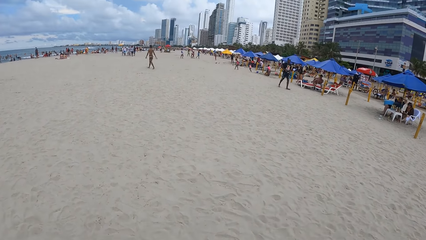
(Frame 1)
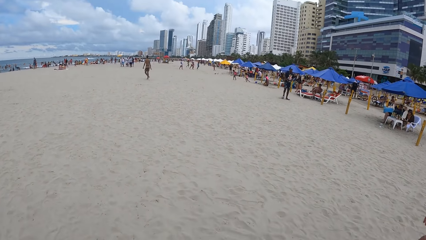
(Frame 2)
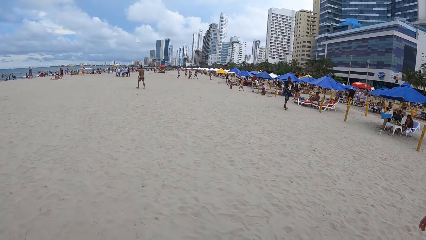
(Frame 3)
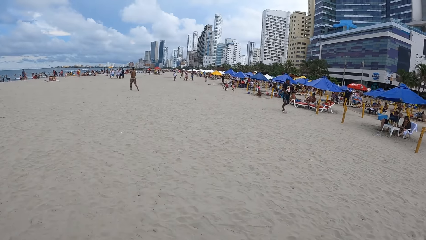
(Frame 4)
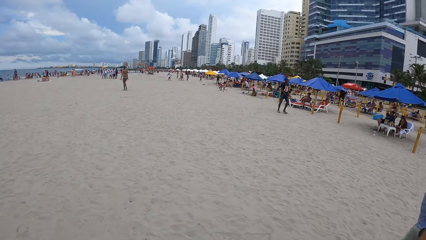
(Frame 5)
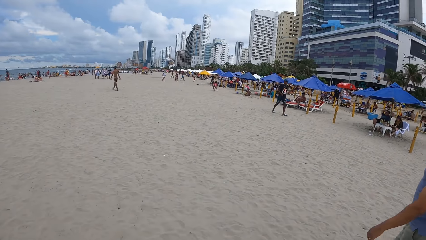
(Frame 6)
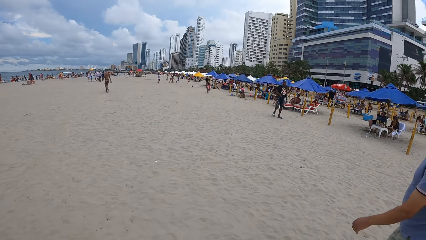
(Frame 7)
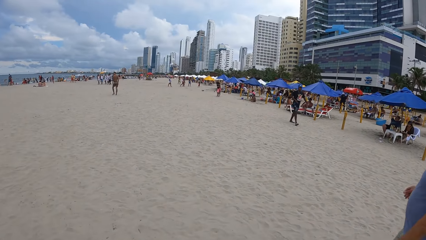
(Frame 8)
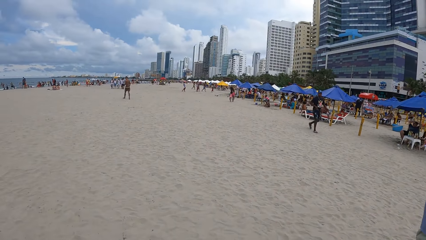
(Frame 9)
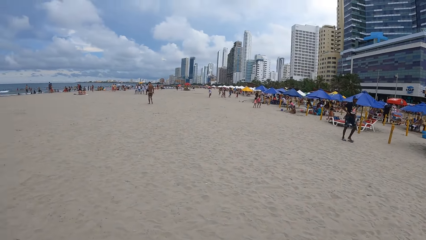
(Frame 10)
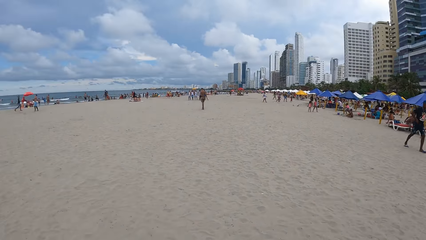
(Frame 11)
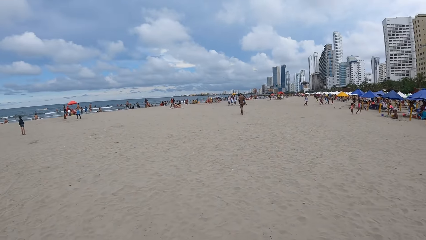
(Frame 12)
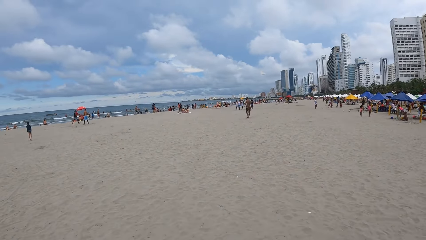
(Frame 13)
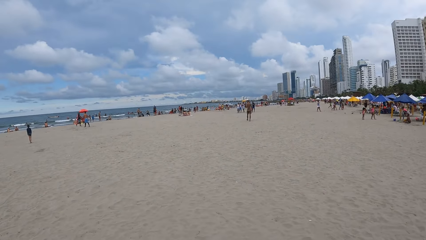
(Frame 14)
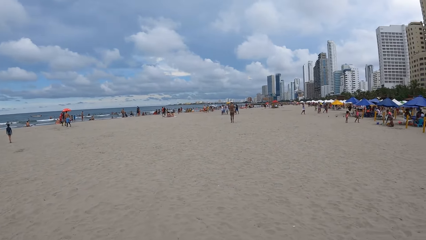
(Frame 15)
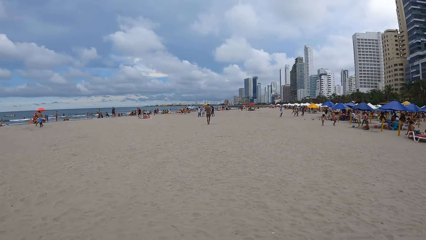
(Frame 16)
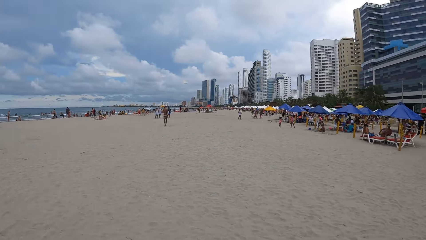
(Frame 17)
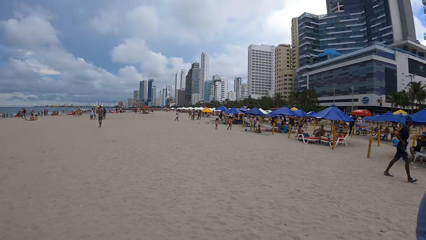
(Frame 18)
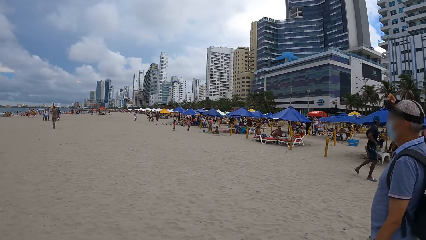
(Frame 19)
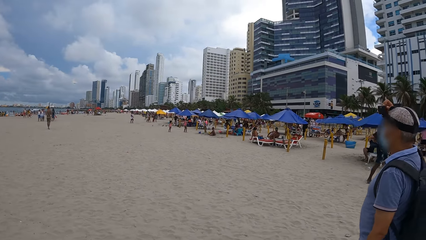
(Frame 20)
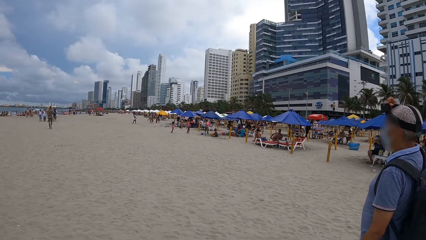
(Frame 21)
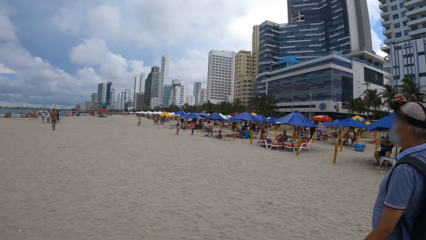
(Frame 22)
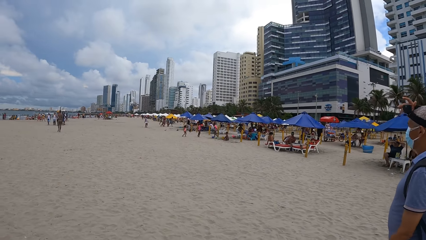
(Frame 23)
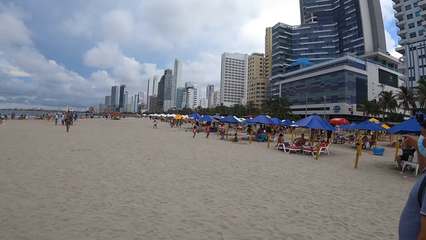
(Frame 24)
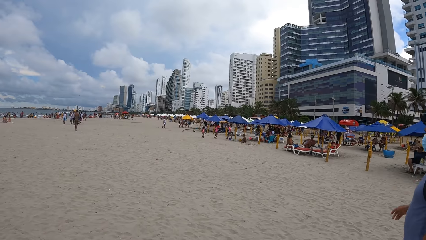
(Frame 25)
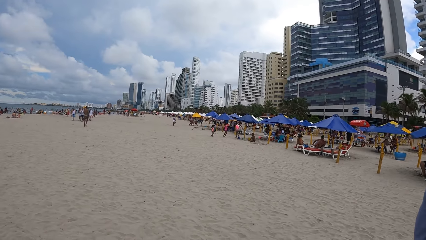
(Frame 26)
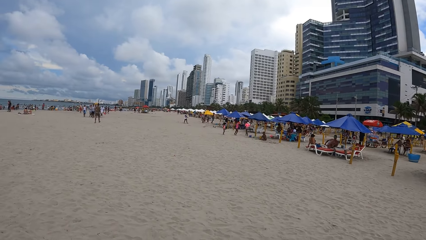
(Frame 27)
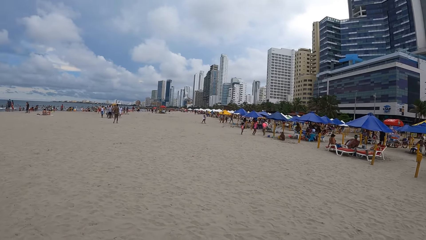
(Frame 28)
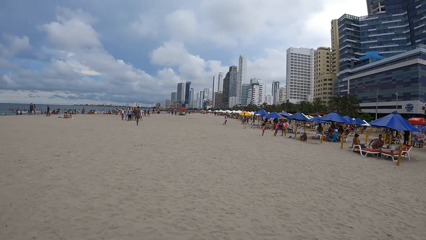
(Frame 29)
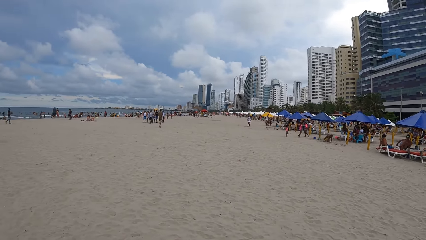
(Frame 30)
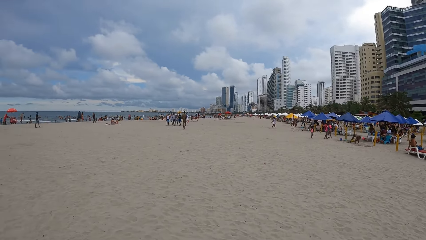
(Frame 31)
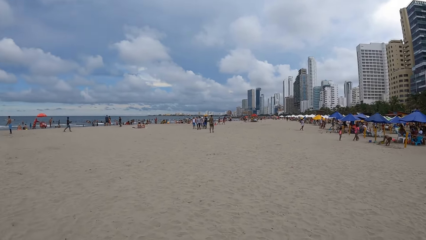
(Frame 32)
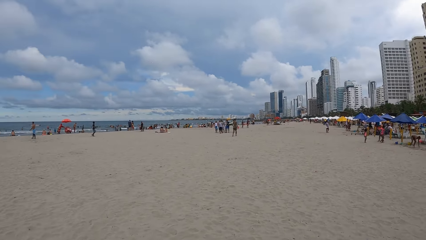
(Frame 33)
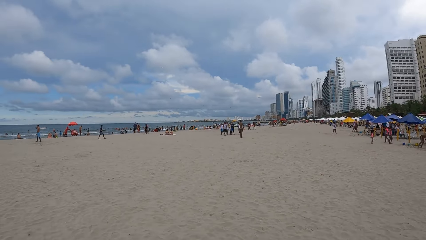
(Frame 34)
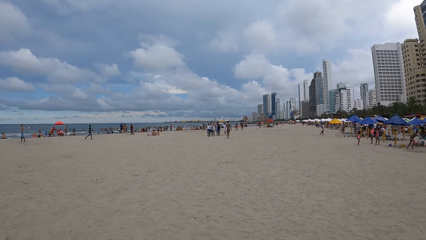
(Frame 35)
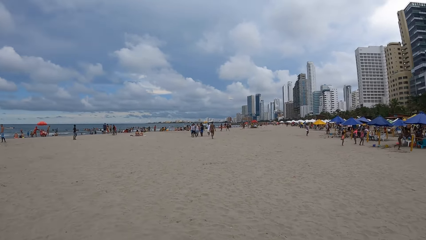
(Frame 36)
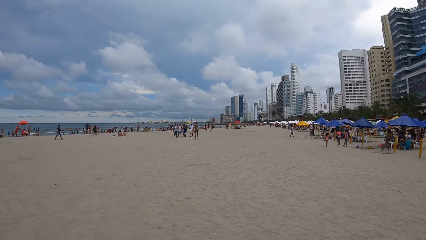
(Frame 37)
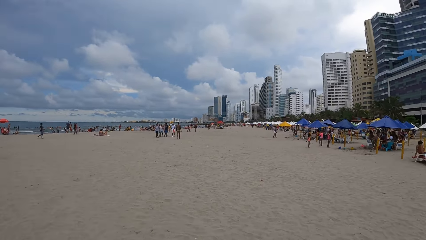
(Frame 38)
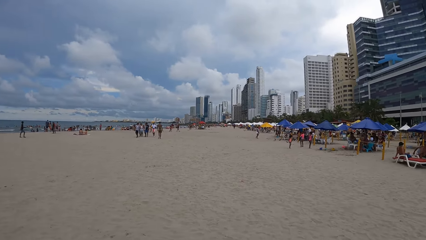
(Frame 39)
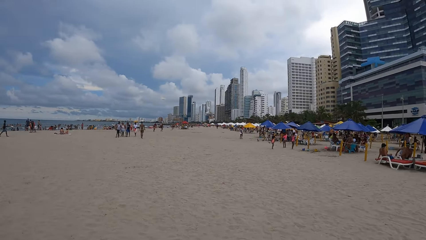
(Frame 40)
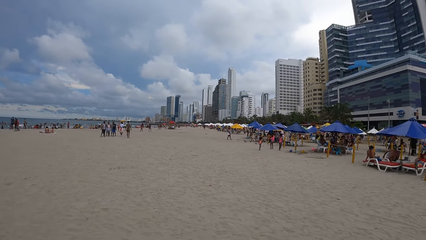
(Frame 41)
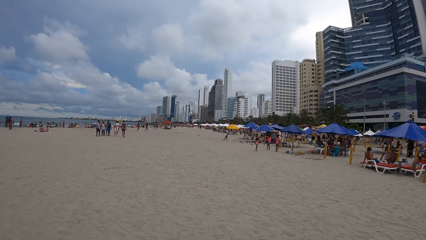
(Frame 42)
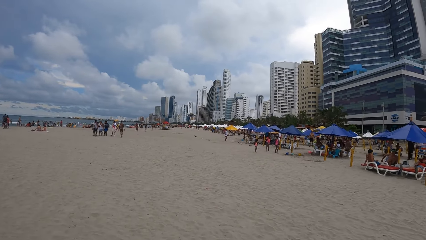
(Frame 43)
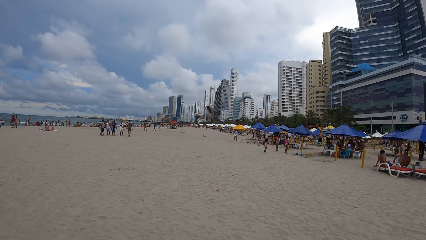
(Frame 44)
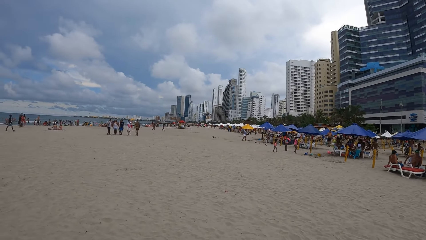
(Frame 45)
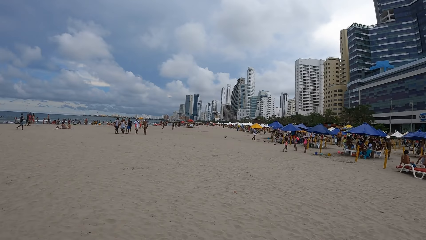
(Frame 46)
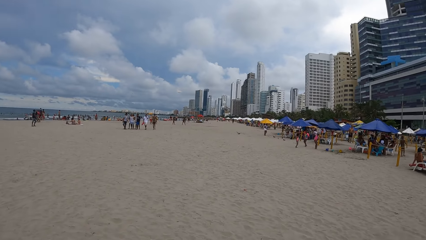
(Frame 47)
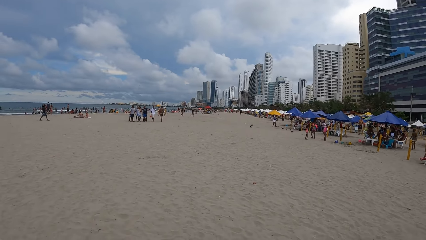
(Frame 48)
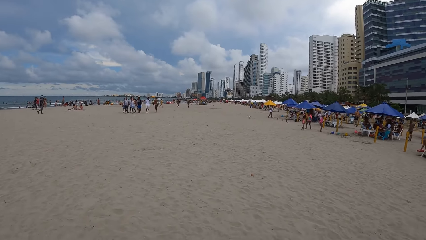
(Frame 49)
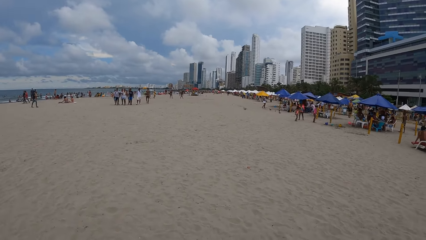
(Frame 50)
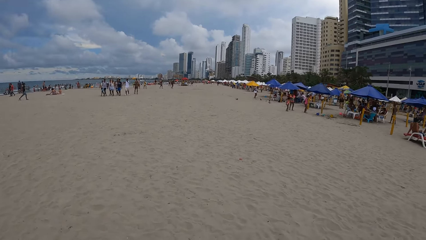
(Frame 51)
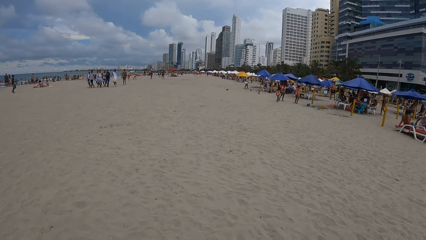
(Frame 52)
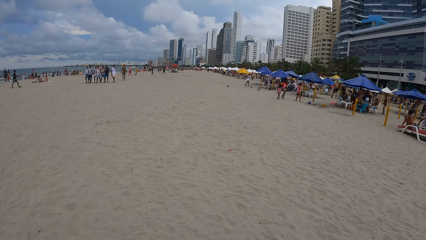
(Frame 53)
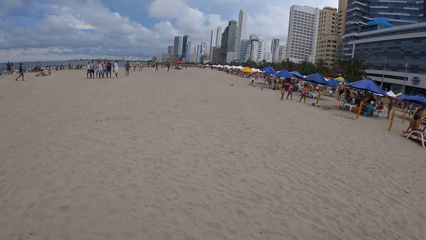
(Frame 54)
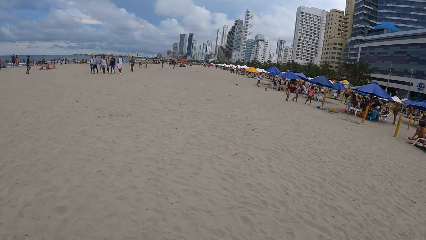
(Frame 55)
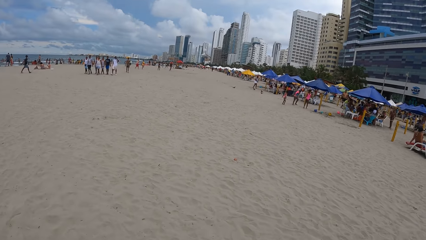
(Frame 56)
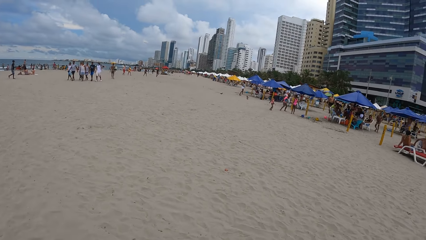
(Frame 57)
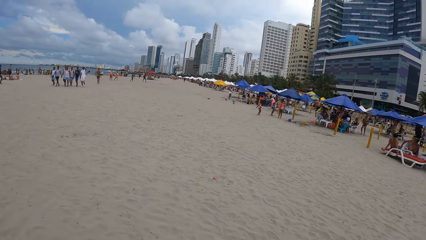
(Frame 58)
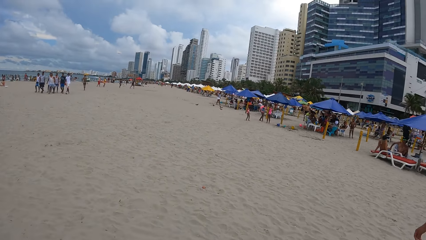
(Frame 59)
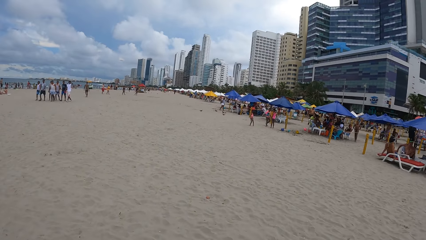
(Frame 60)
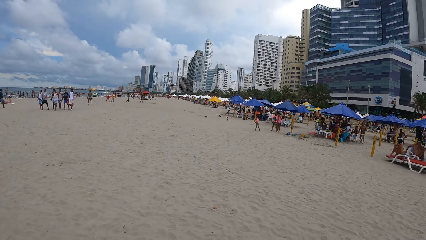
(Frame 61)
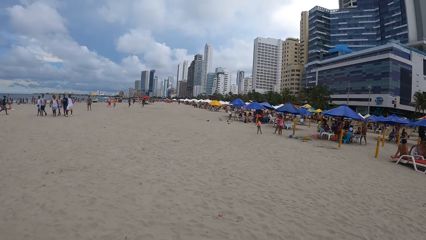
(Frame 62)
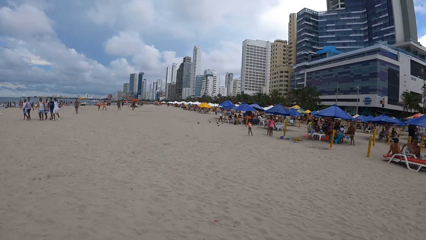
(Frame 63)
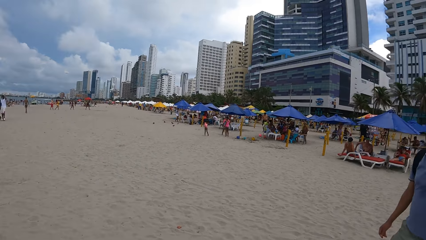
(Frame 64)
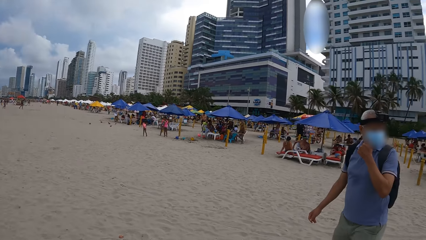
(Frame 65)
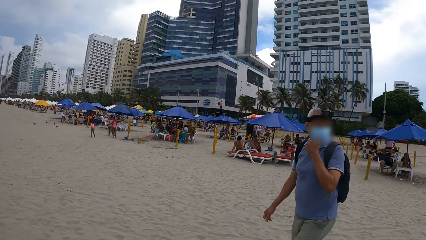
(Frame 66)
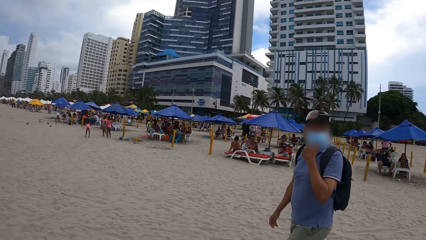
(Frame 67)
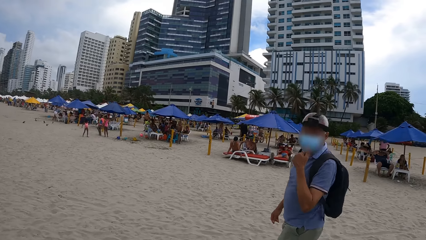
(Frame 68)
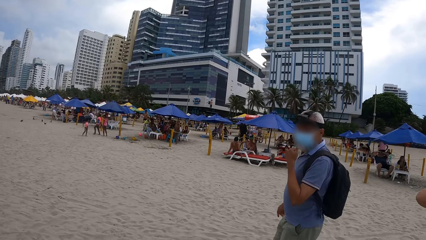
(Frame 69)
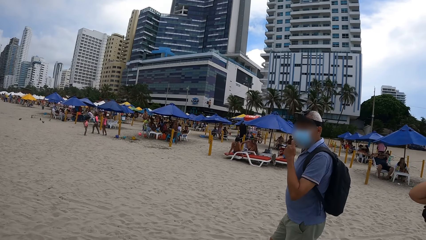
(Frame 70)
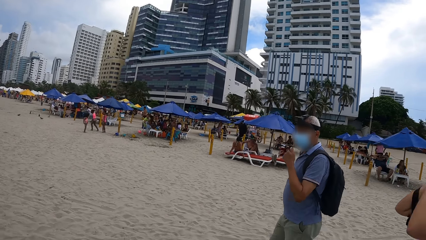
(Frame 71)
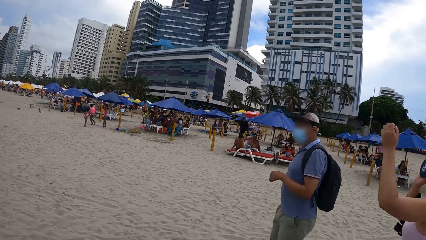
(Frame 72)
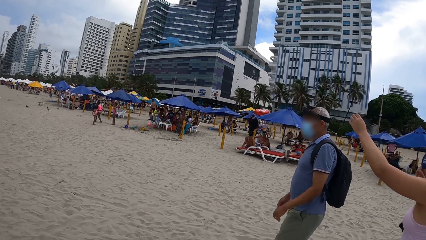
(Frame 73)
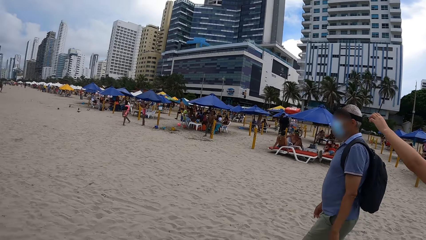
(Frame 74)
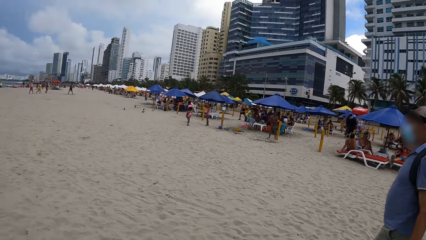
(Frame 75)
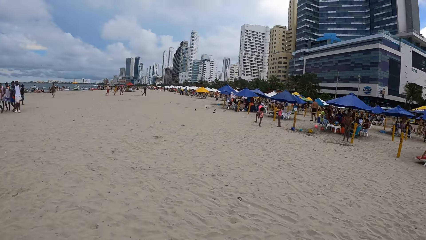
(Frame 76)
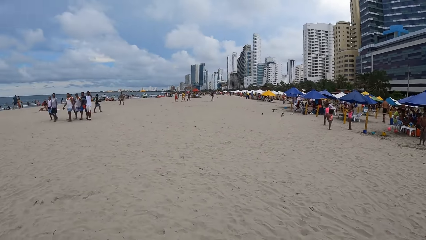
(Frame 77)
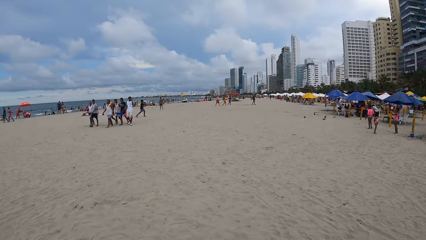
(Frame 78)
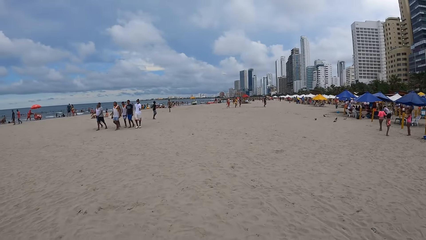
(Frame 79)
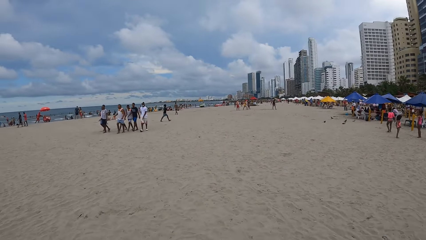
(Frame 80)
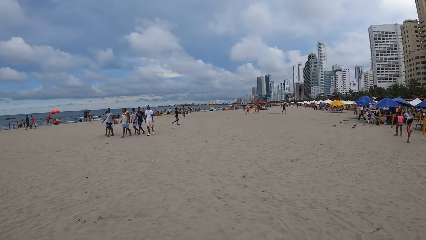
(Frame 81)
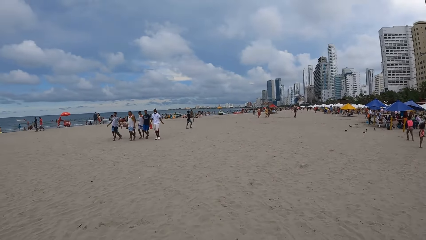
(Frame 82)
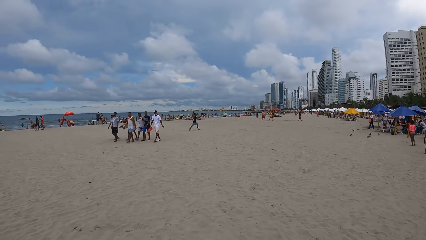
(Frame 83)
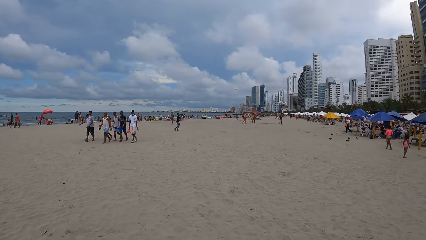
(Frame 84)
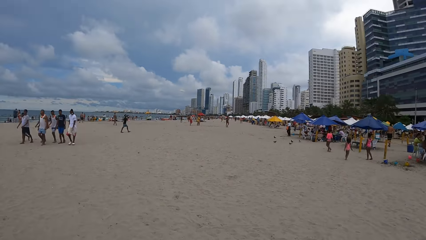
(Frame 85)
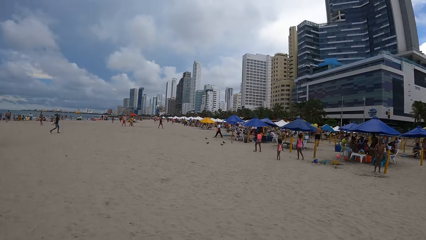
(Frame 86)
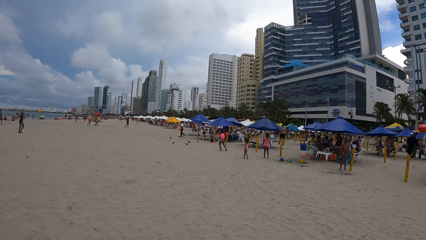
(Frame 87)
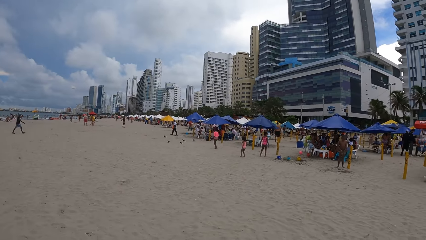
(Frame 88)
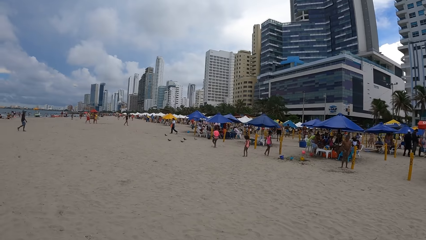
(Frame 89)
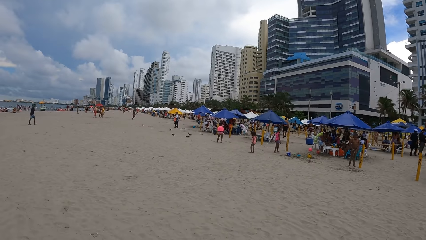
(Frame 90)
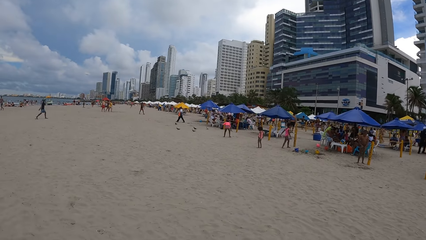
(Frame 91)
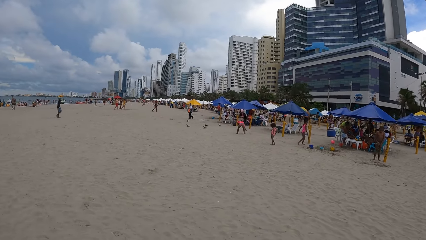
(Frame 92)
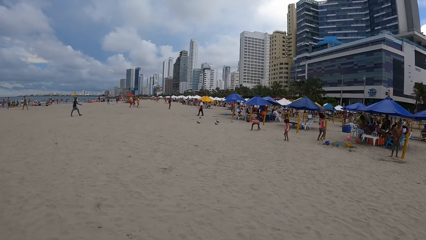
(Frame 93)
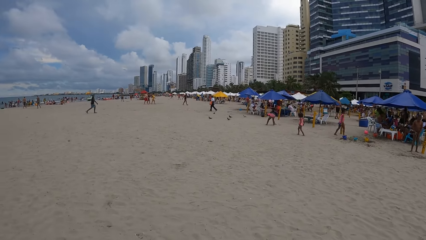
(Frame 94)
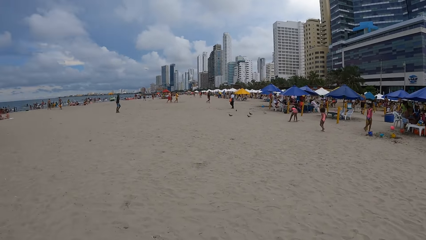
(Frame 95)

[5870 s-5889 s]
A man adjusts the camera and moves around. The man touches the face.
